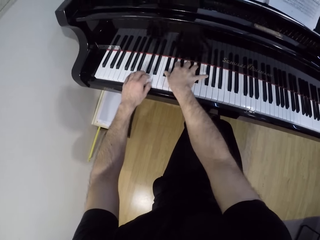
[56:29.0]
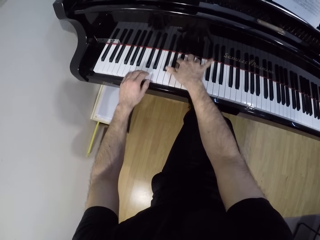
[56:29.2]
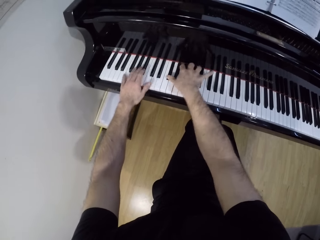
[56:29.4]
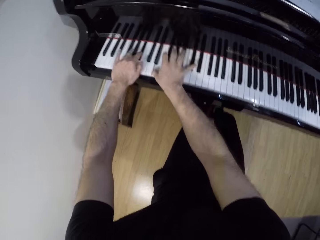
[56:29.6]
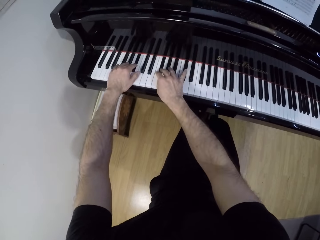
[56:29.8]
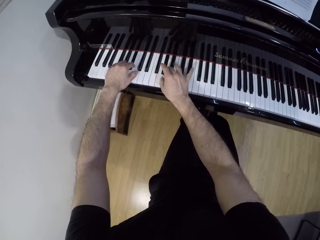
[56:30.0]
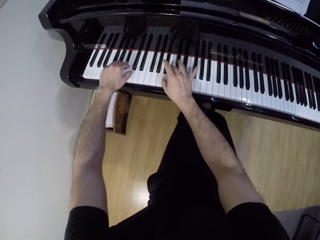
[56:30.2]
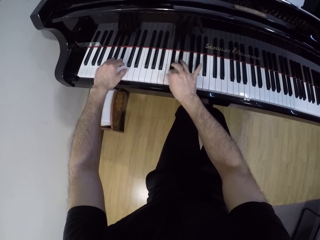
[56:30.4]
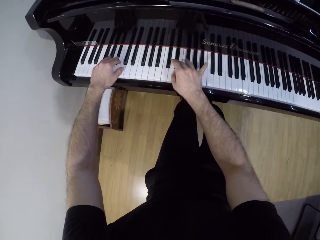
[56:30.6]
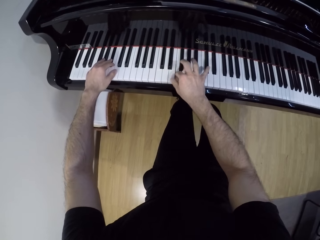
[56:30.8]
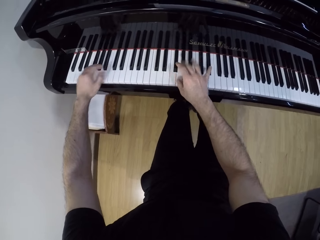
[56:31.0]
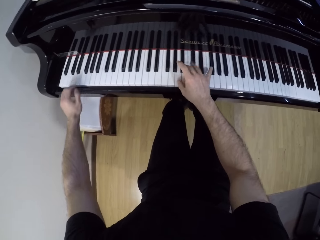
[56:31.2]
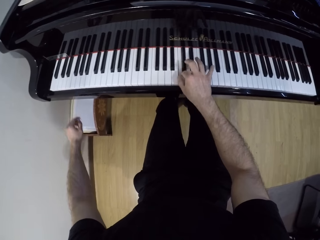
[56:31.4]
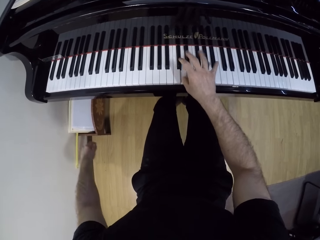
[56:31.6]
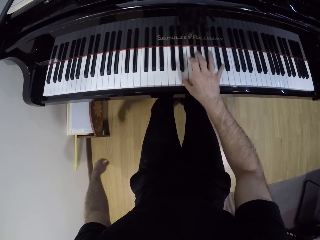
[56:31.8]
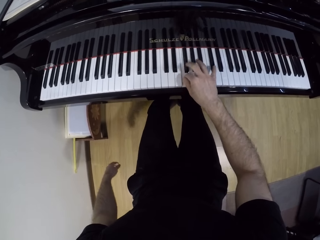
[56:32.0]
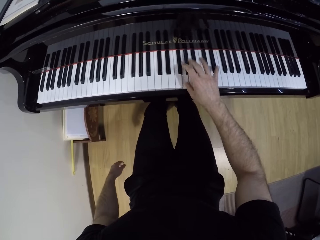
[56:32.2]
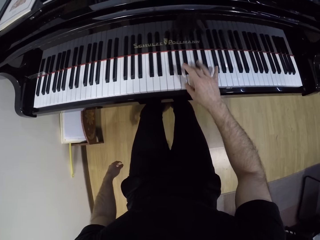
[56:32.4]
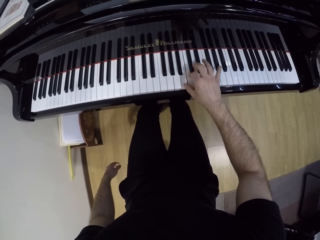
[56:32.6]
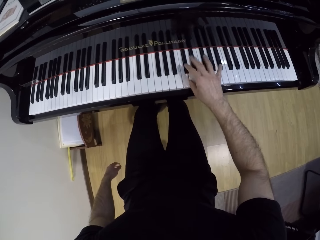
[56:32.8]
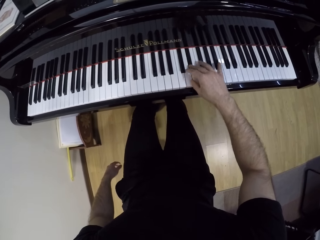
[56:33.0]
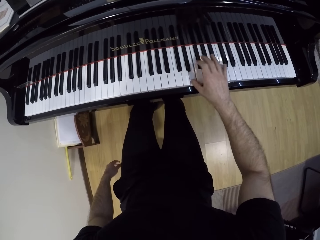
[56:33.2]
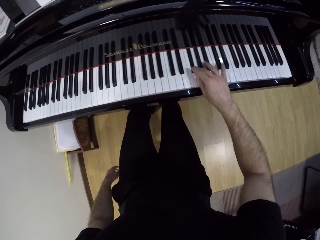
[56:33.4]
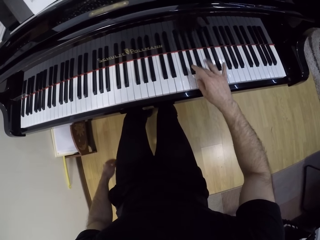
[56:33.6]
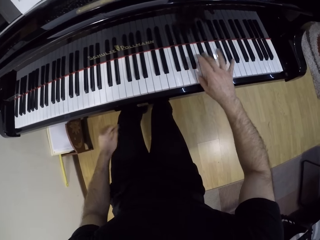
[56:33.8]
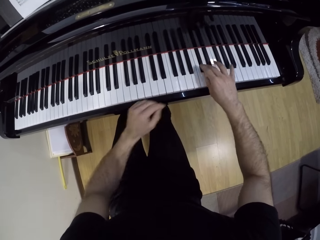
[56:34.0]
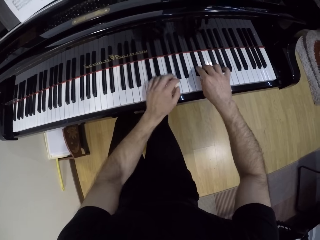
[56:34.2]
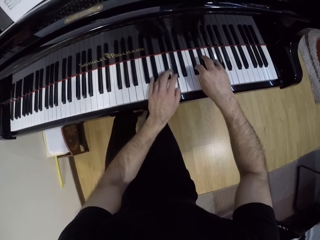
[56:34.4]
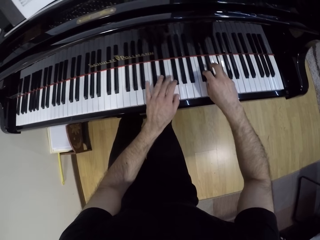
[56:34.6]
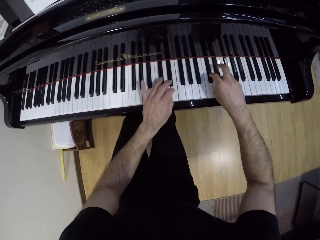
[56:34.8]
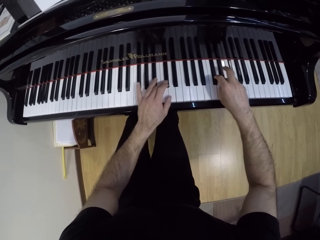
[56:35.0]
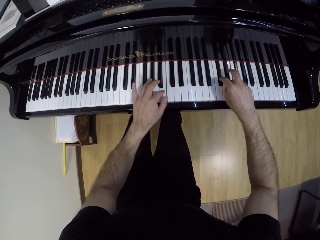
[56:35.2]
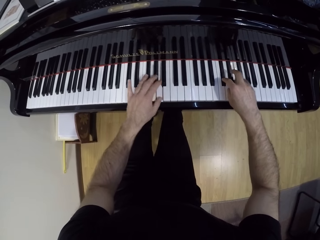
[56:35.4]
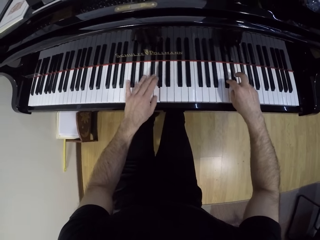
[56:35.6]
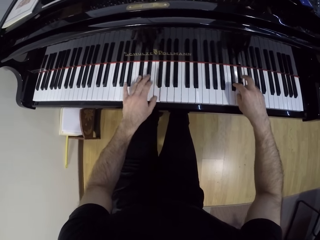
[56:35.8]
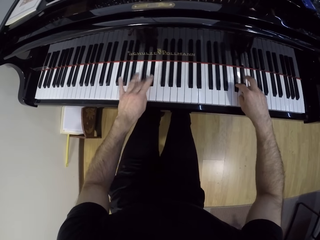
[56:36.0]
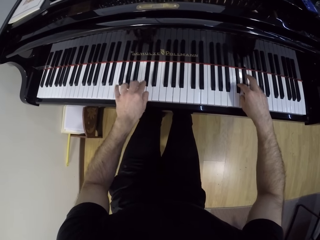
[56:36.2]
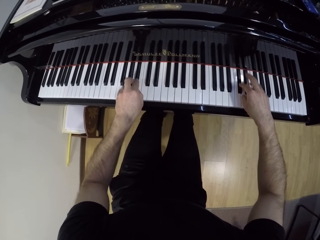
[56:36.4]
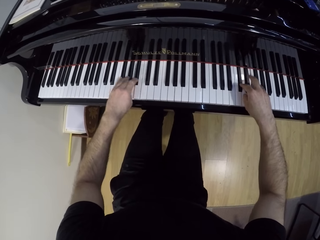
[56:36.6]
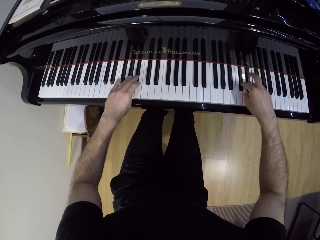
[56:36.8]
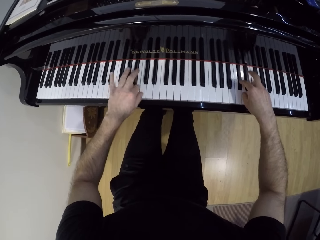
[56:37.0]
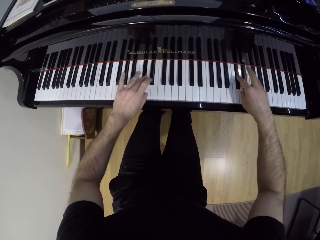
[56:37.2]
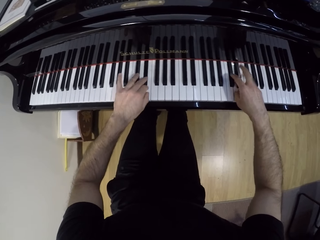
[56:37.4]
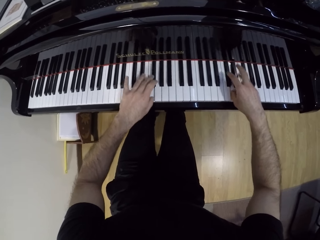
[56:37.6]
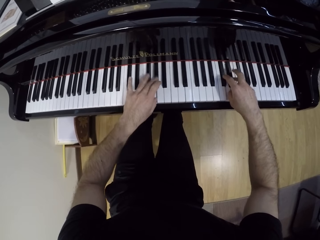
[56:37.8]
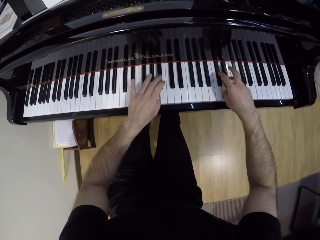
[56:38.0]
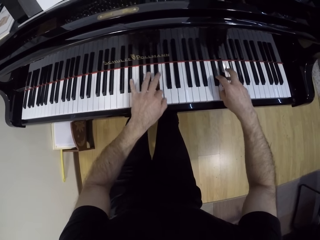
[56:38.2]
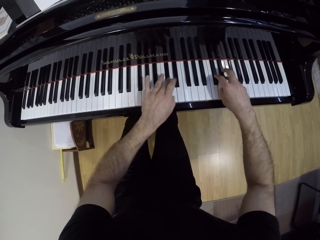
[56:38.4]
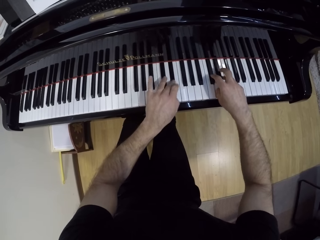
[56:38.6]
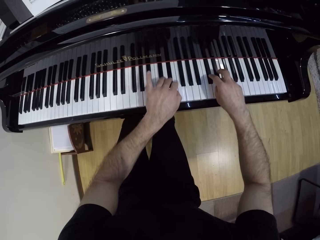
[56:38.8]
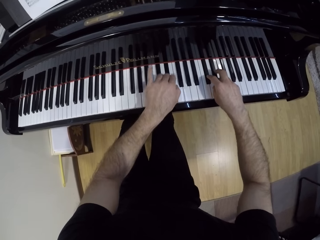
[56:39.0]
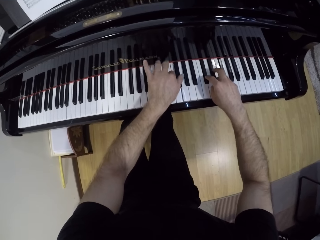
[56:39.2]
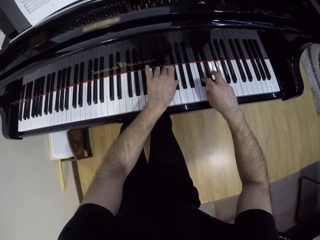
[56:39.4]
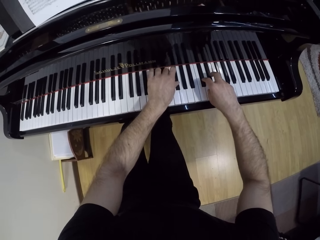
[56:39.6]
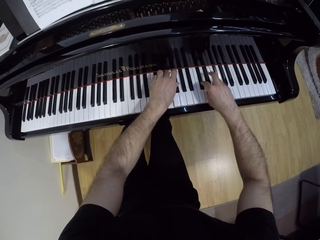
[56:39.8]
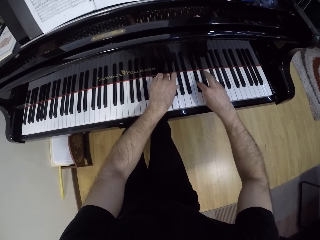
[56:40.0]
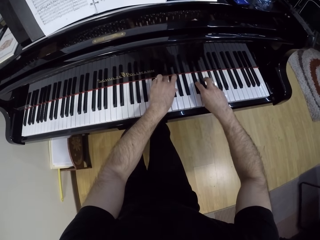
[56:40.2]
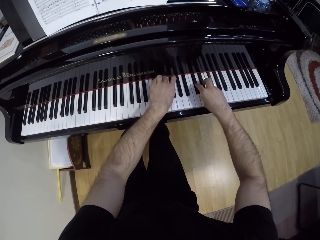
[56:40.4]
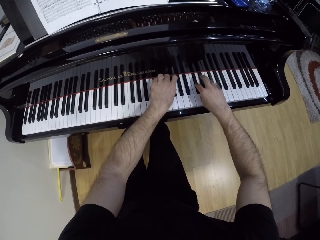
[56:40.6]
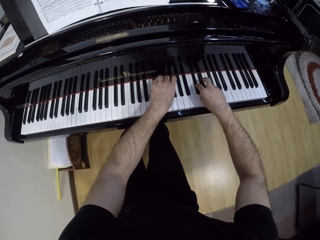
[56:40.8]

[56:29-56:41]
The camera wearer removes his left hand from the piano. He plays the piano with his right hand. He plays the piano with both hands.

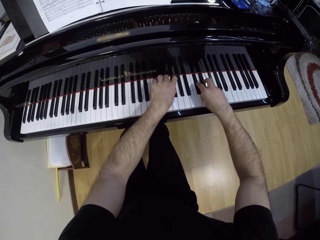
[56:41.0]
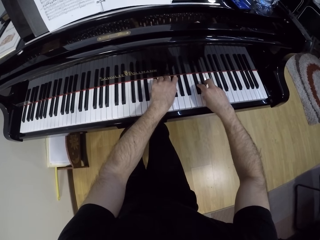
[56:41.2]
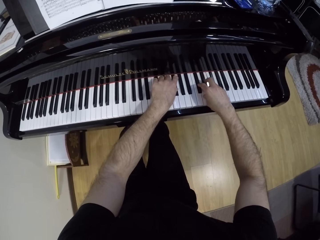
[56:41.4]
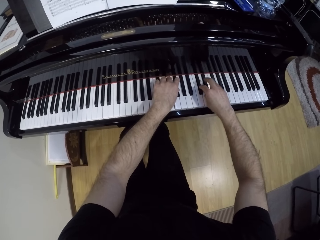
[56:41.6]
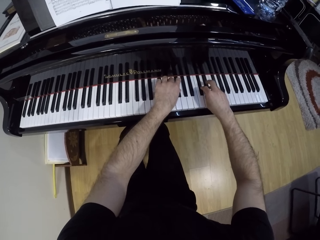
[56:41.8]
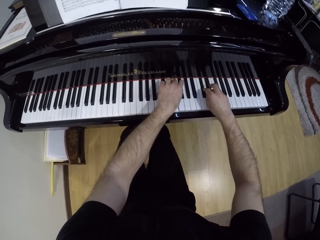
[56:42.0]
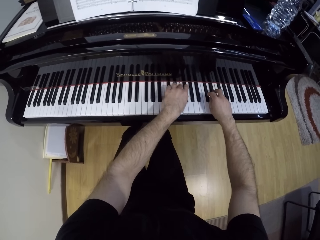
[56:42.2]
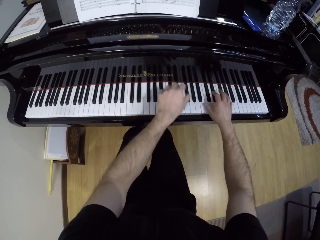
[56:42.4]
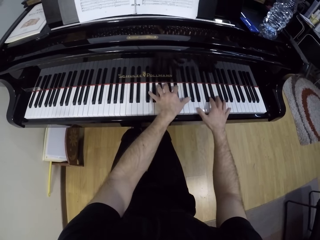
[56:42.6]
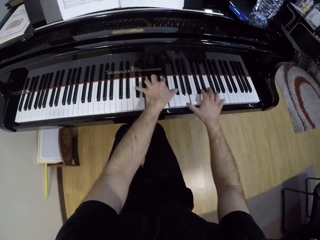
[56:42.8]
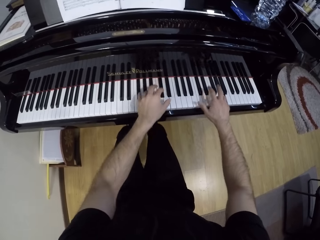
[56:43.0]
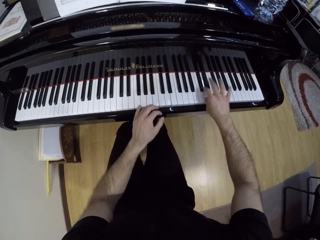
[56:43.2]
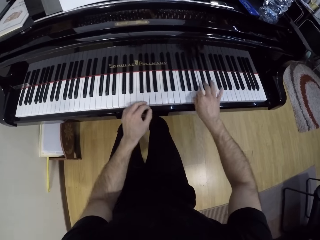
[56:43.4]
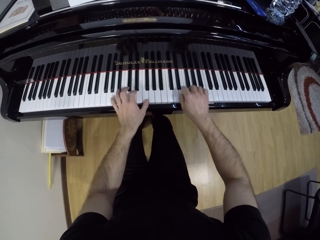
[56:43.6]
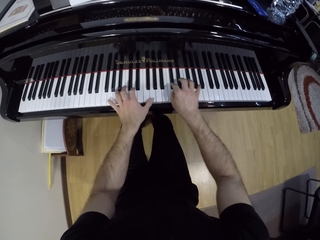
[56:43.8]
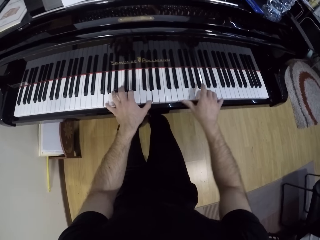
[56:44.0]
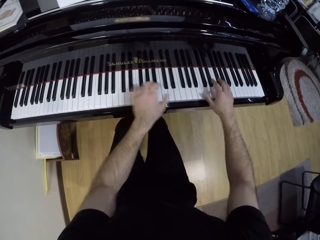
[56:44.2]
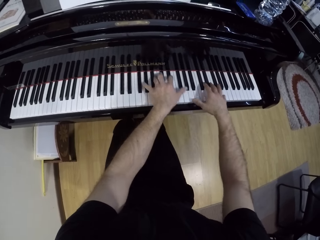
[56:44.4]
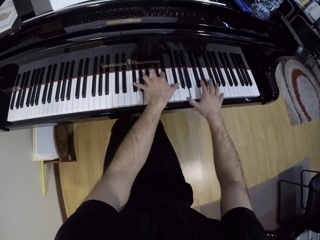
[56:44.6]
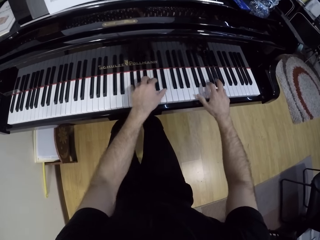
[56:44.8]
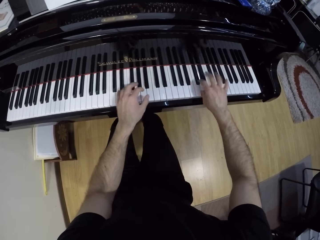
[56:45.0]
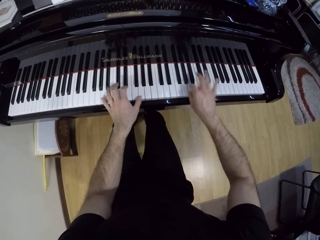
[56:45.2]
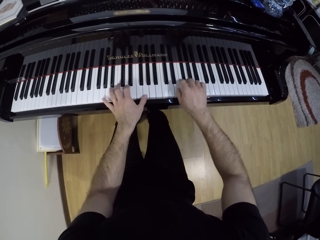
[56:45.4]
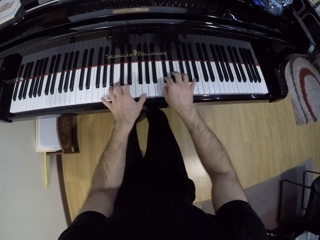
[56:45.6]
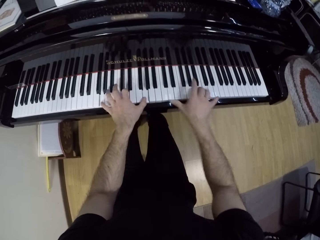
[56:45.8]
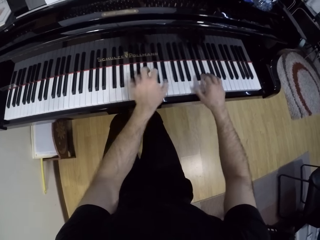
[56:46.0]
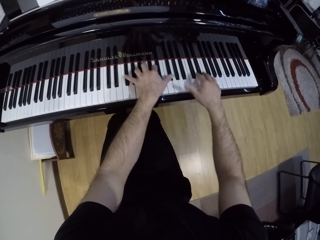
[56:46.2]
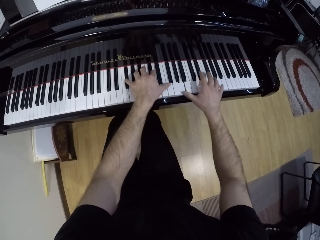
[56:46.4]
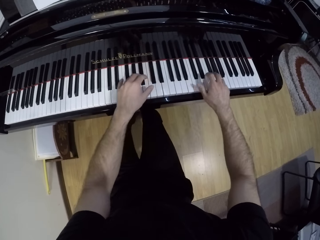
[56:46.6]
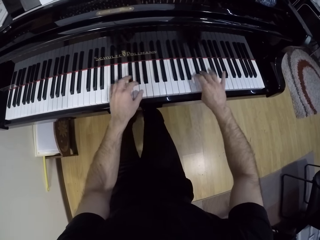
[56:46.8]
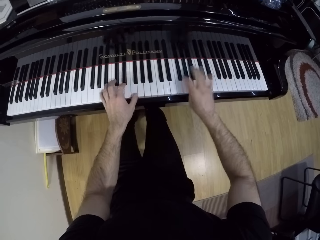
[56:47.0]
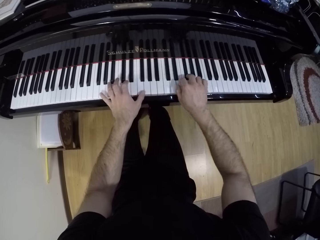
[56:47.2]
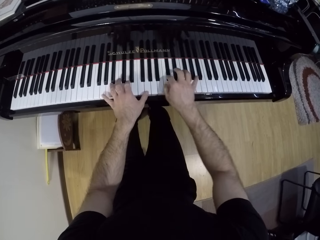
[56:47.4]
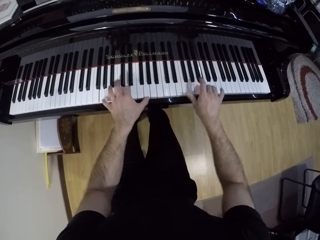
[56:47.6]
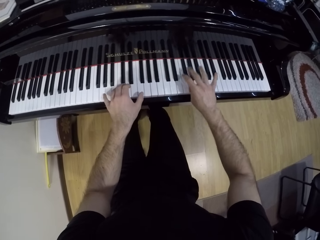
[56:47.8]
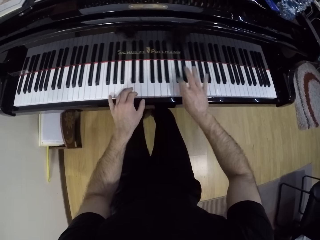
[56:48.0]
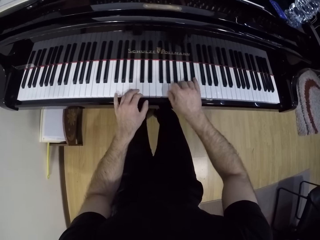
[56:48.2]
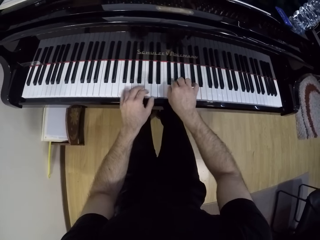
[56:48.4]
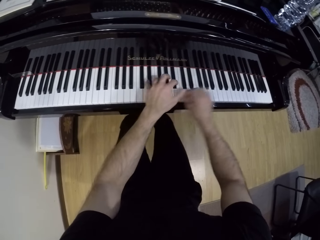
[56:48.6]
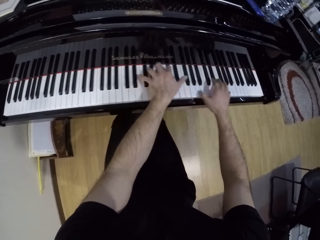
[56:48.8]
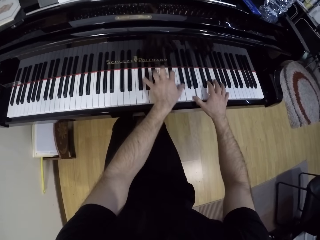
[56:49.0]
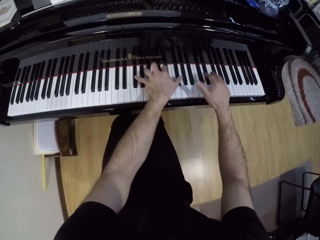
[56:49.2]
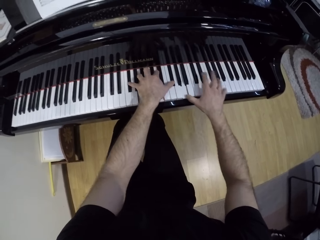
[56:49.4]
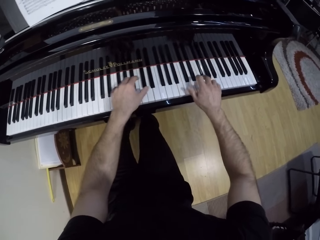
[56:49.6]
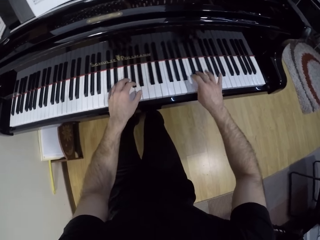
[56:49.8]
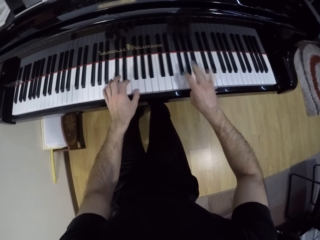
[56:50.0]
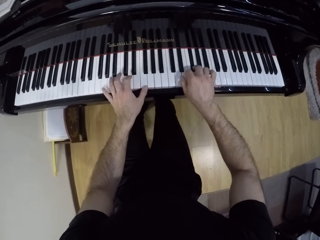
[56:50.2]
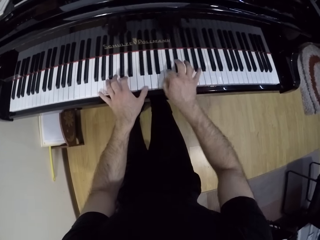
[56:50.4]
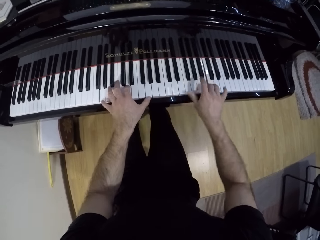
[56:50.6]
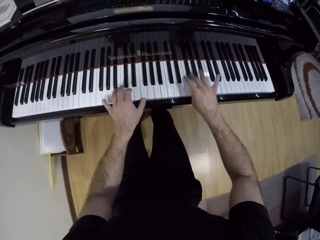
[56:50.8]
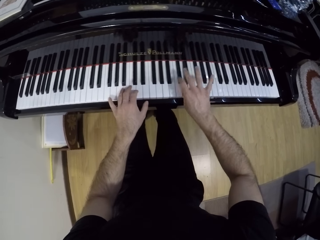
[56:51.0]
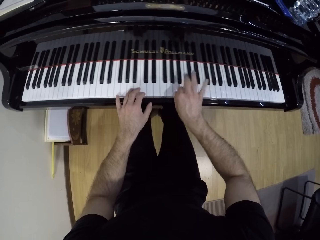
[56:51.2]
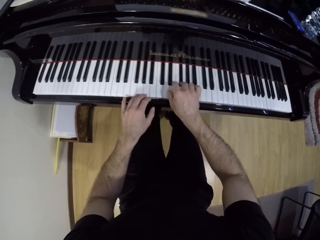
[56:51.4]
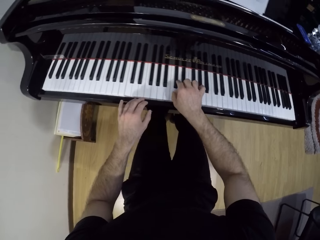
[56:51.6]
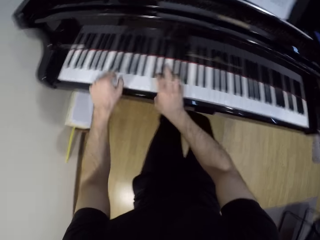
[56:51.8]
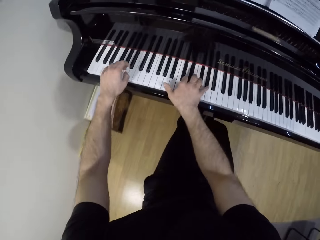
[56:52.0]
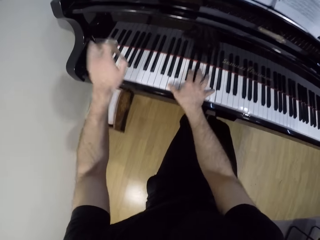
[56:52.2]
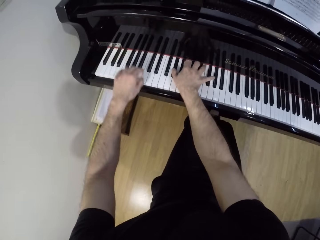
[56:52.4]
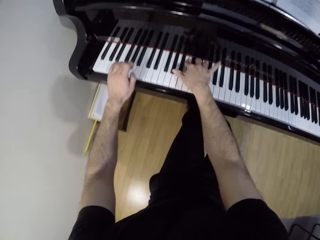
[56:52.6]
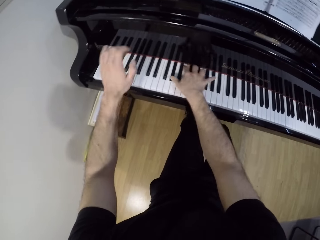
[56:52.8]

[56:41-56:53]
The camera wearer removes his left hand from the piano. He plays the piano with both hands.
